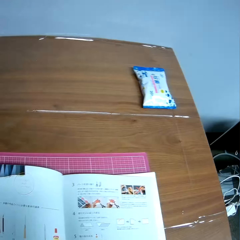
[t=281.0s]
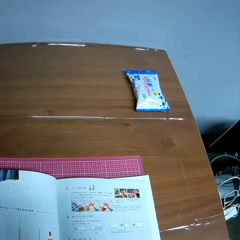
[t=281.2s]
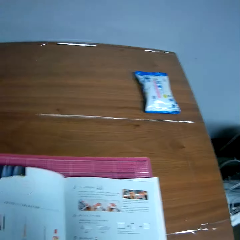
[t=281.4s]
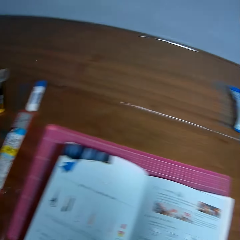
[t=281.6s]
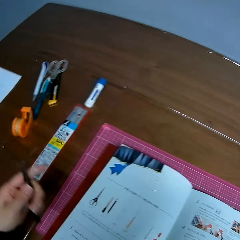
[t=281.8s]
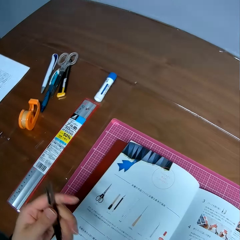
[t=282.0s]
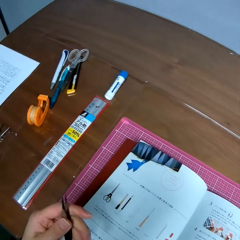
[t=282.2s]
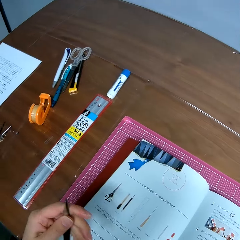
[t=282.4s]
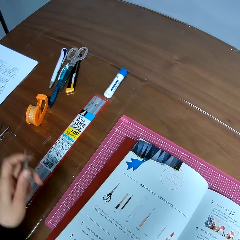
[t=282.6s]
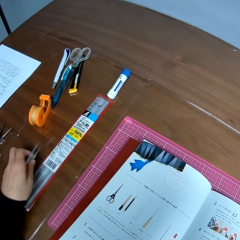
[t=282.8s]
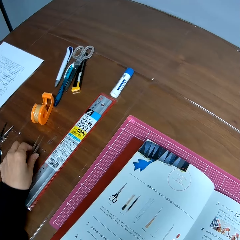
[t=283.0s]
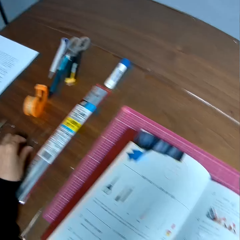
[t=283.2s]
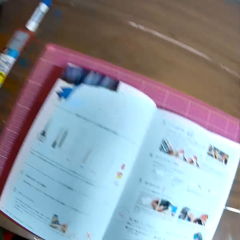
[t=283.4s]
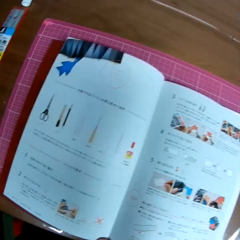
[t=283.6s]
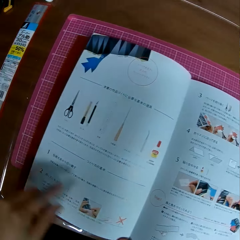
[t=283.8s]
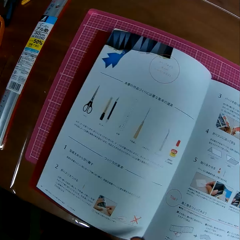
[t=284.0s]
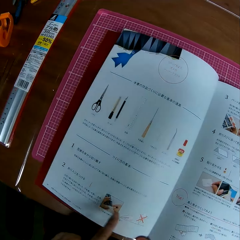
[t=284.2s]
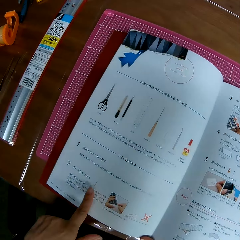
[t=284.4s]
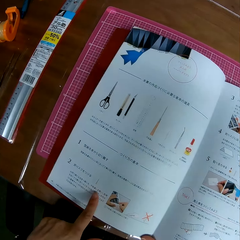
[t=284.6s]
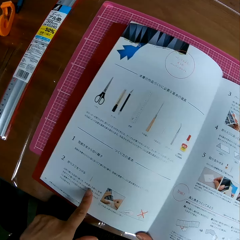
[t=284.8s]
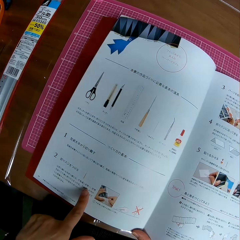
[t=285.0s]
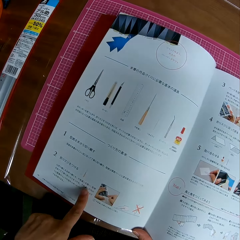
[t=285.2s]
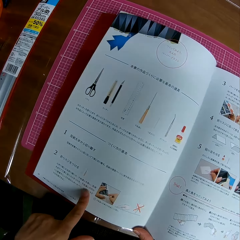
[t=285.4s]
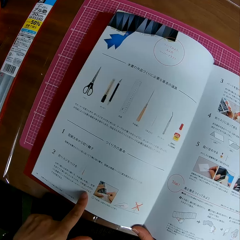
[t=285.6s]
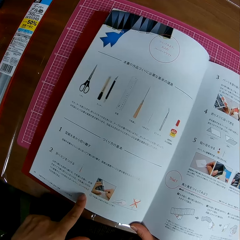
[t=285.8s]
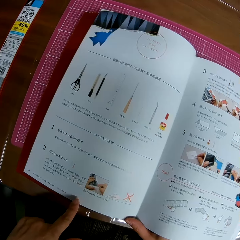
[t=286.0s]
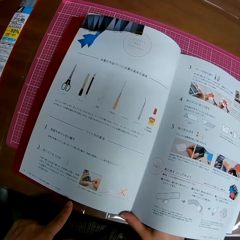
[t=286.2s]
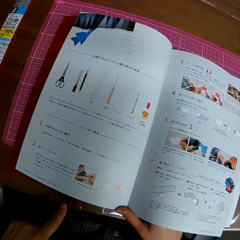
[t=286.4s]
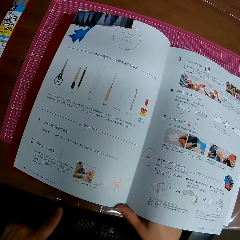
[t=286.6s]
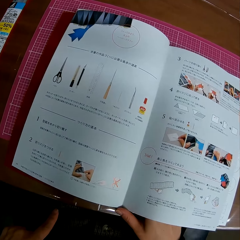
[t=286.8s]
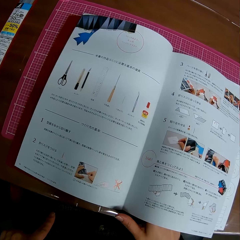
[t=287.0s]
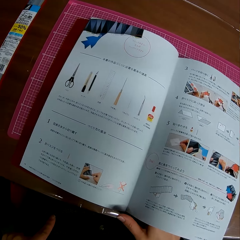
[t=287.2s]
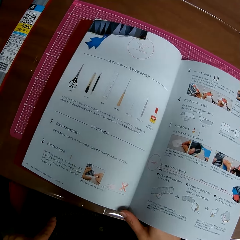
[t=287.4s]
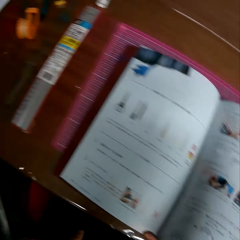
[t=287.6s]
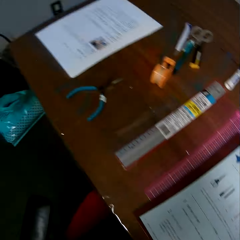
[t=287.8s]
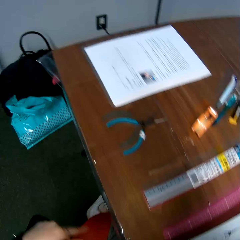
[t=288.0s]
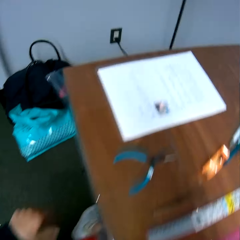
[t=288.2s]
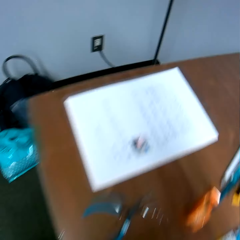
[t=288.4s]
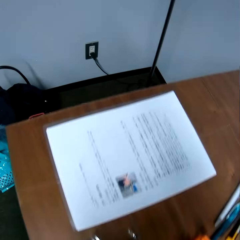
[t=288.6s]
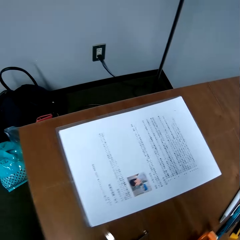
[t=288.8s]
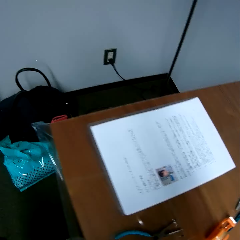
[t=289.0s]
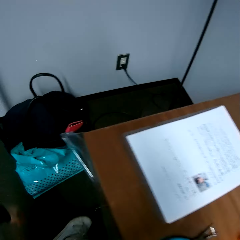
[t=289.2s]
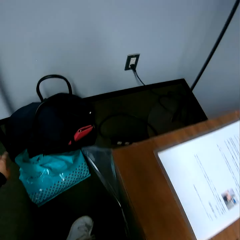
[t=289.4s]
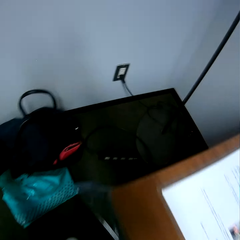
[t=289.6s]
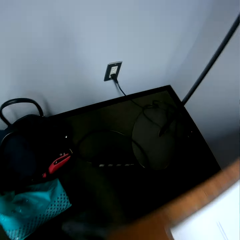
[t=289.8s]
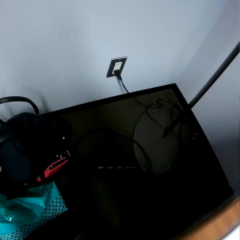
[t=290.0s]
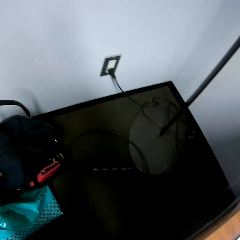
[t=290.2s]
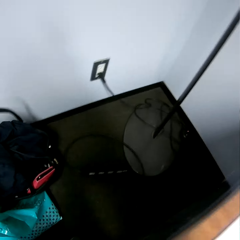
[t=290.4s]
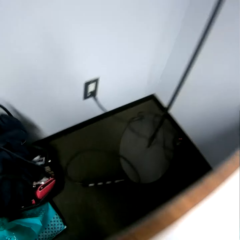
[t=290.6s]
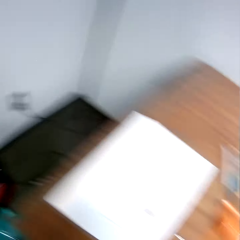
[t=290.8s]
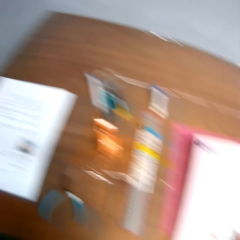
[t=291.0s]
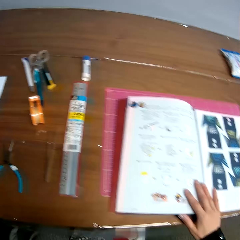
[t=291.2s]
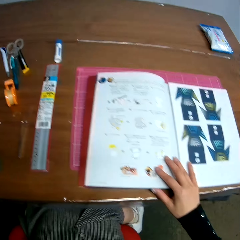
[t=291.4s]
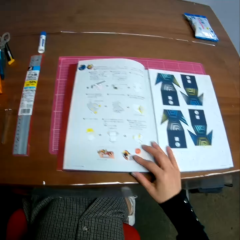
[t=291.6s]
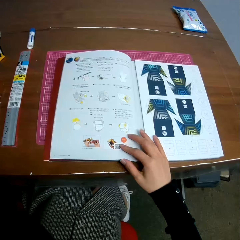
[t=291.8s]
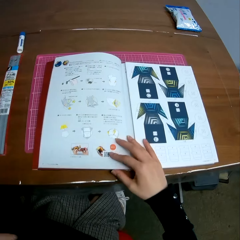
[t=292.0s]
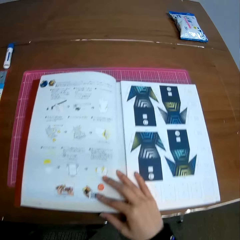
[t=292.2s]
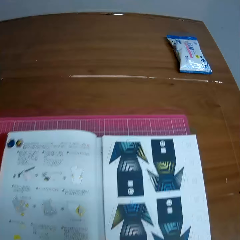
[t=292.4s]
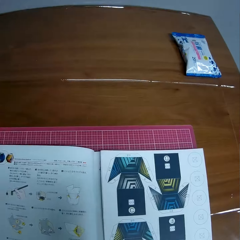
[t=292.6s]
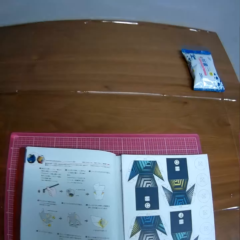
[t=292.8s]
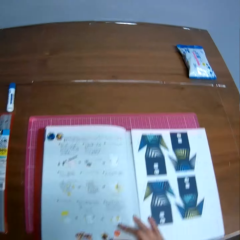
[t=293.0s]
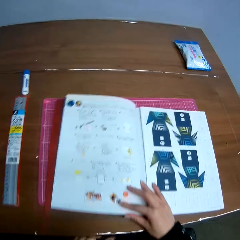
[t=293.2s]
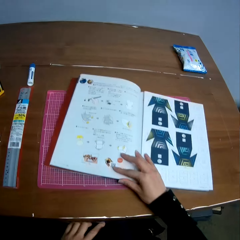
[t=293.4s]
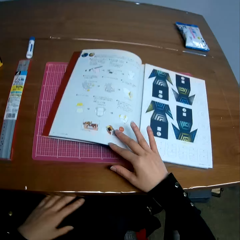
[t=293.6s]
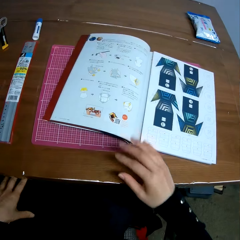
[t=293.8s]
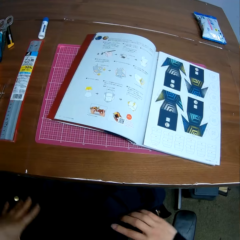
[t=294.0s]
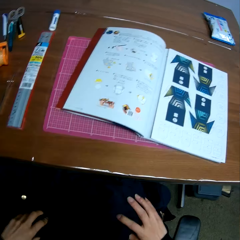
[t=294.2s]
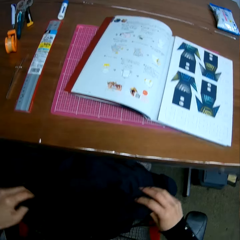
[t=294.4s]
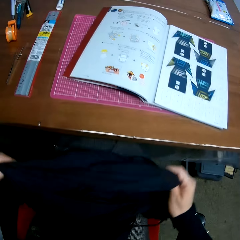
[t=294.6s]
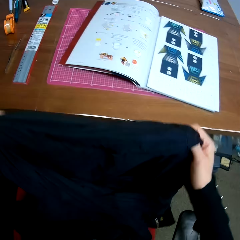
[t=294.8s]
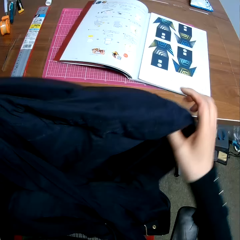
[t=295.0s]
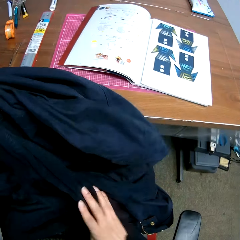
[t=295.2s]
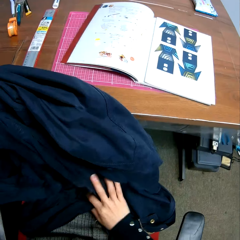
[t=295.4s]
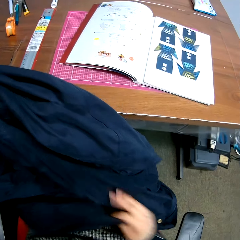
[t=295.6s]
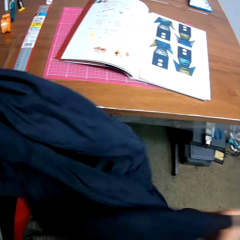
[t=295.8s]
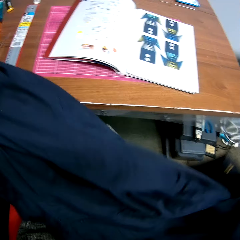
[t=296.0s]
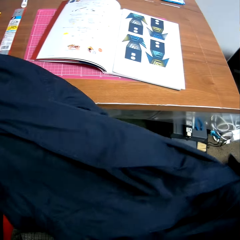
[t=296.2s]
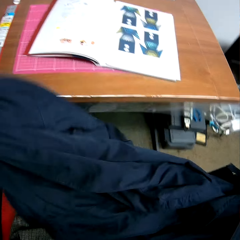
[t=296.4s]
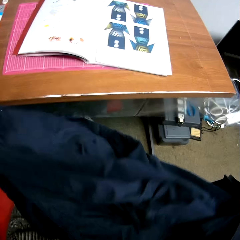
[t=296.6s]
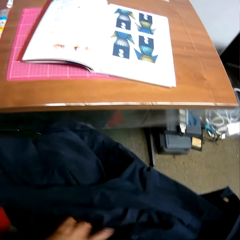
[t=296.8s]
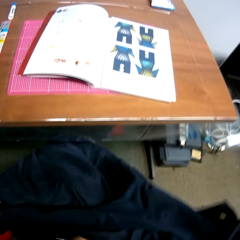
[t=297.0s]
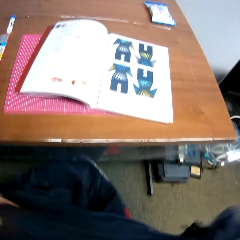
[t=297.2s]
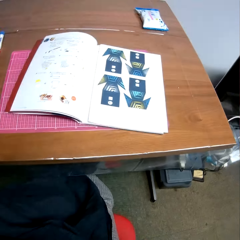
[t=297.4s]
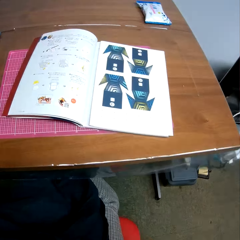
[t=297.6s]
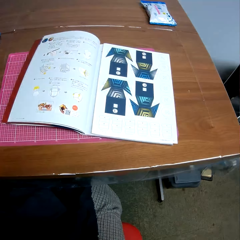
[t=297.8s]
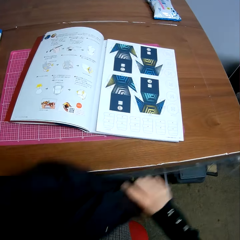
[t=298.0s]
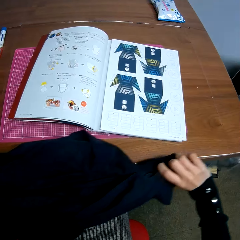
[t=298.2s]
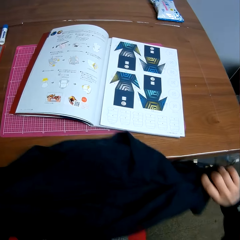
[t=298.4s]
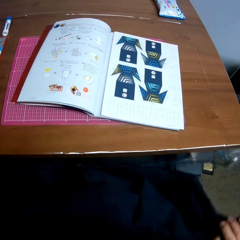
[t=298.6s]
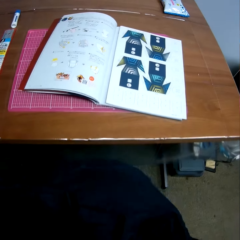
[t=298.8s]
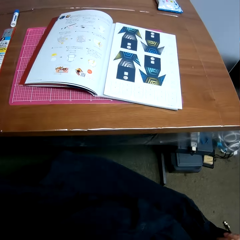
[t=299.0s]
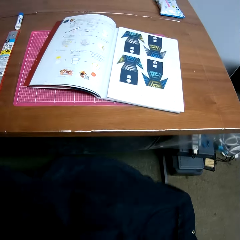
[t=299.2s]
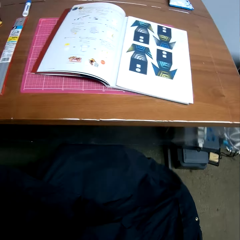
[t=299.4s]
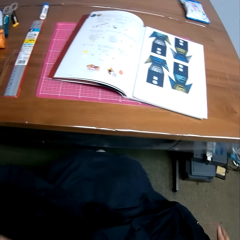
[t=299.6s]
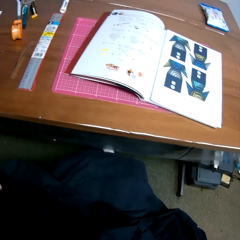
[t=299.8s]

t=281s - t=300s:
The camera wearer looks on the table. They drop the nail cutter on the table. They return the sculpture on the table. They read the book. They walk in the room. They grab a jacket from the top of a bed. They pick up a bag that is on the floor. They read the book on the table. They adjust the book on the table. They adjust the jacket on their lap. They place something on their lap.

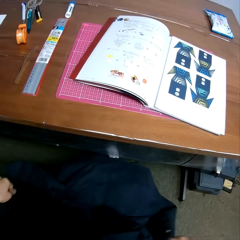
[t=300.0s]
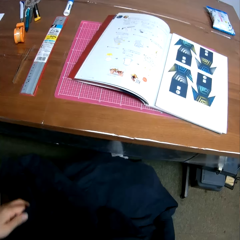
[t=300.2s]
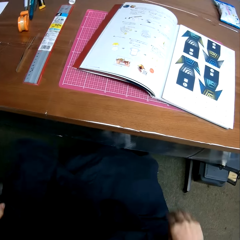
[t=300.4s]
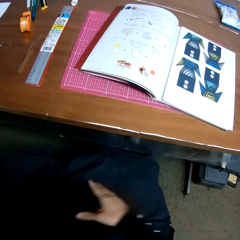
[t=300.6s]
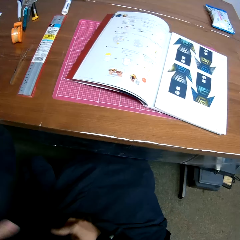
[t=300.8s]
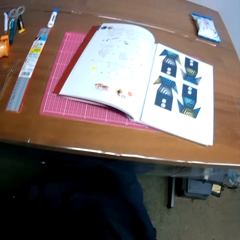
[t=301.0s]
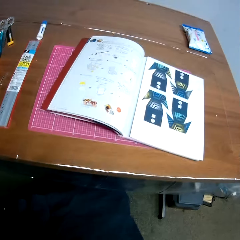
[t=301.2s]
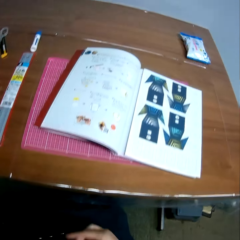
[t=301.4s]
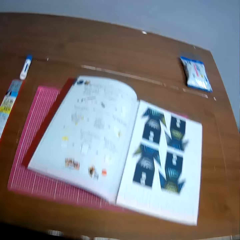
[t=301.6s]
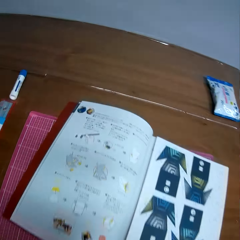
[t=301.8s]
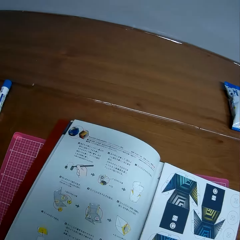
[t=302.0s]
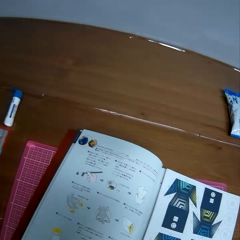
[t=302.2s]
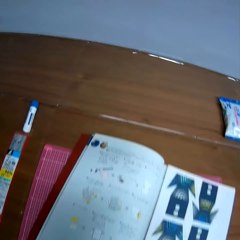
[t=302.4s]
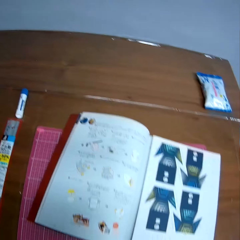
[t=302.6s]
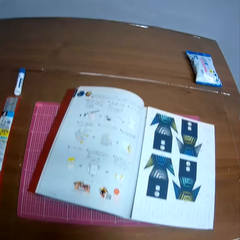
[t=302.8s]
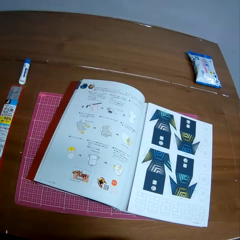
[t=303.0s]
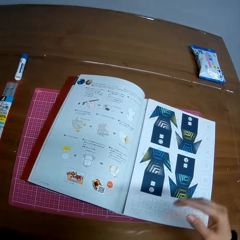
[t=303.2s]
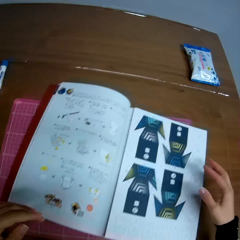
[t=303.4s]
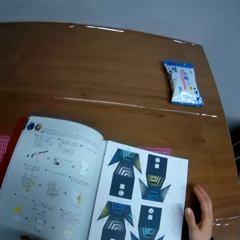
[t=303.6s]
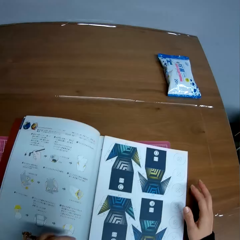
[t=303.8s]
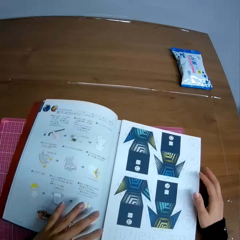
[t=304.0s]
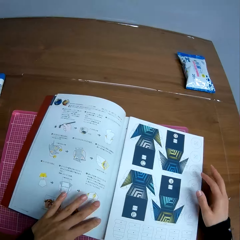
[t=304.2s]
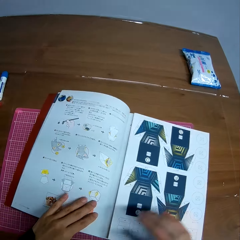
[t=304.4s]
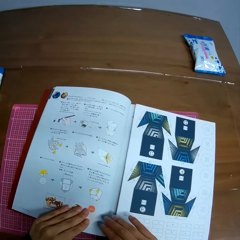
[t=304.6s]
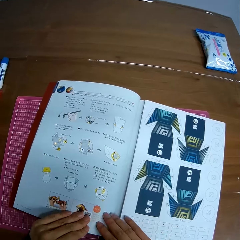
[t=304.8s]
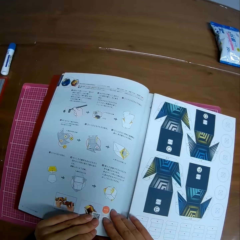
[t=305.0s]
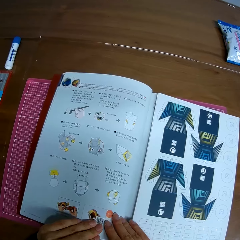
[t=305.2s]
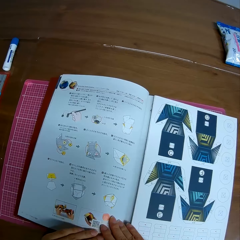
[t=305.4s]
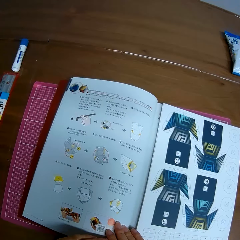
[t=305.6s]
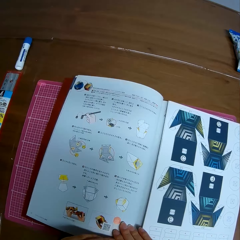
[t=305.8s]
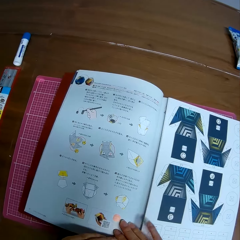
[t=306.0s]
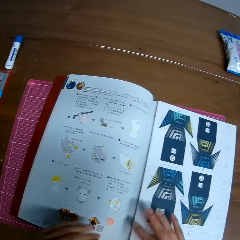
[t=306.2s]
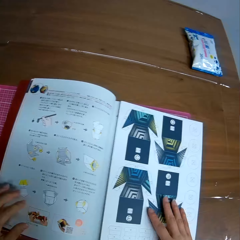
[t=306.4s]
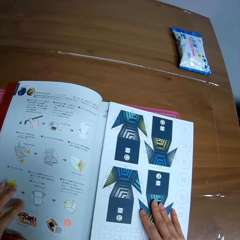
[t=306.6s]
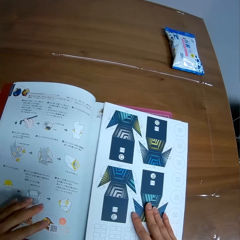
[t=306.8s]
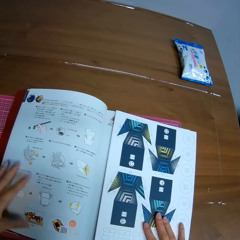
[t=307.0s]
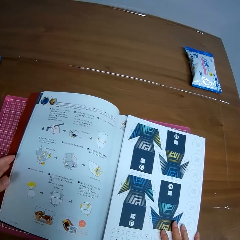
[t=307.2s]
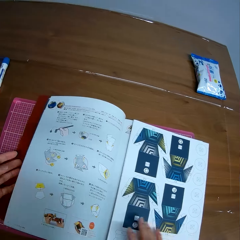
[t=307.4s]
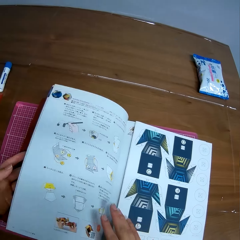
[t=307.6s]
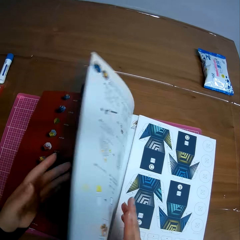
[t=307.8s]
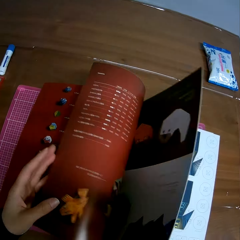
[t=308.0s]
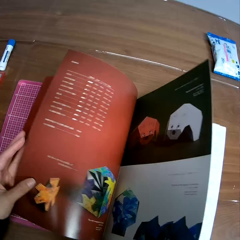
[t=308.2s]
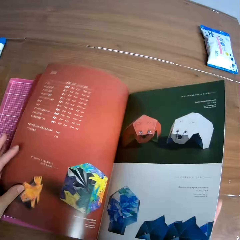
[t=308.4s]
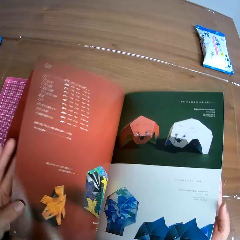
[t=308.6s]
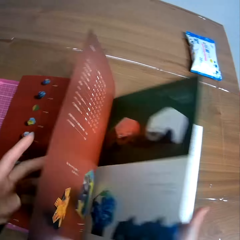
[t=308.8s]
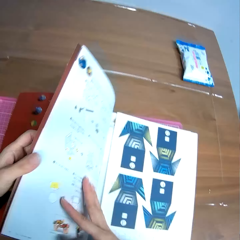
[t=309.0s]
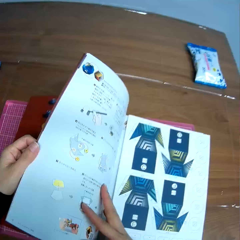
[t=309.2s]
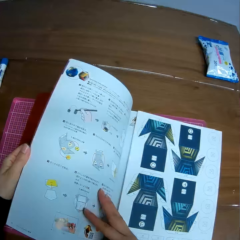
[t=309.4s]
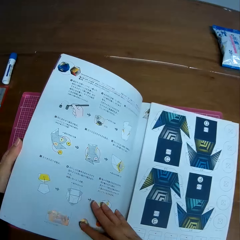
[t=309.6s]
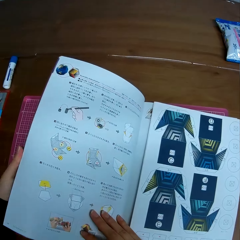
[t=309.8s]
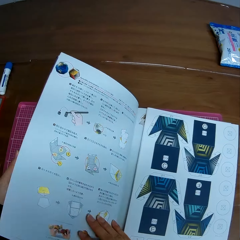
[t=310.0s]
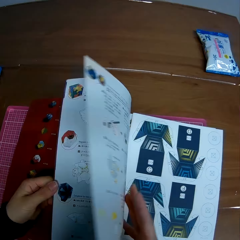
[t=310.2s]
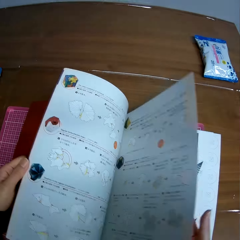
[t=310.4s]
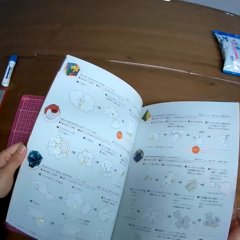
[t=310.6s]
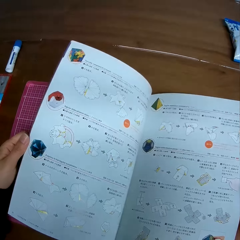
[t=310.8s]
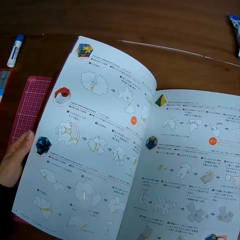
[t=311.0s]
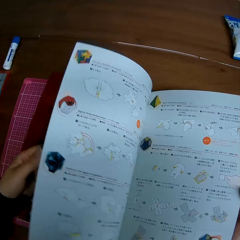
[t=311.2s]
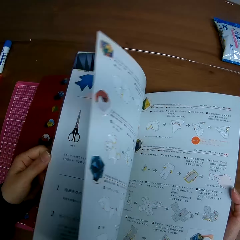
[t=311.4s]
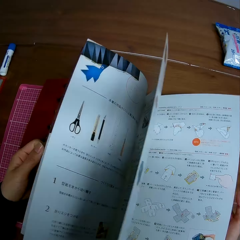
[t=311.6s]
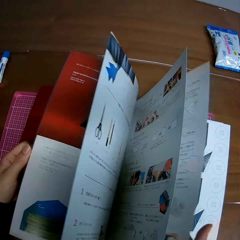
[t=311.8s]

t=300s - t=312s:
The camera wearer reads the book on the table. They flip the pages of the book.
